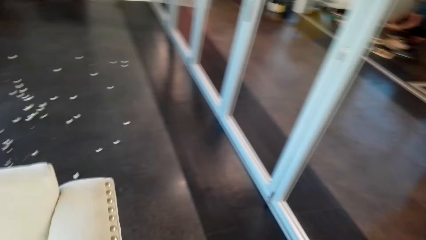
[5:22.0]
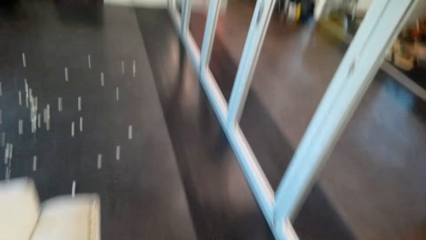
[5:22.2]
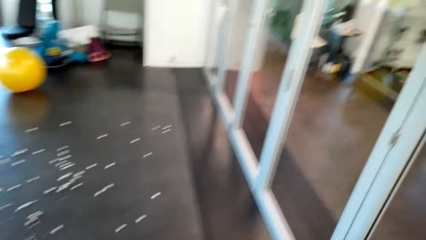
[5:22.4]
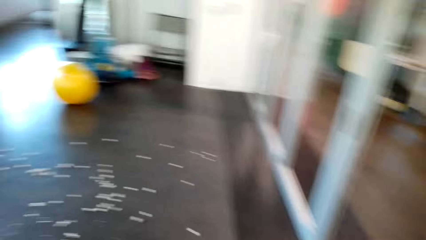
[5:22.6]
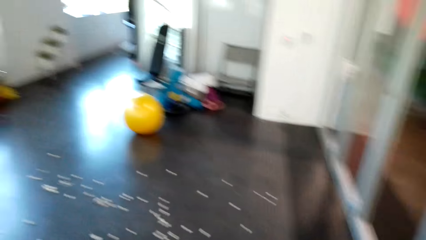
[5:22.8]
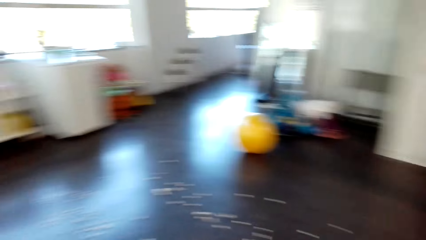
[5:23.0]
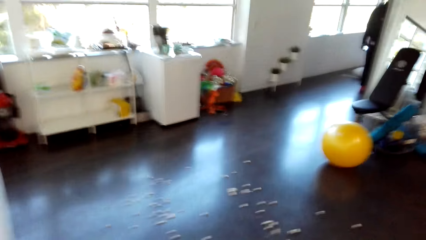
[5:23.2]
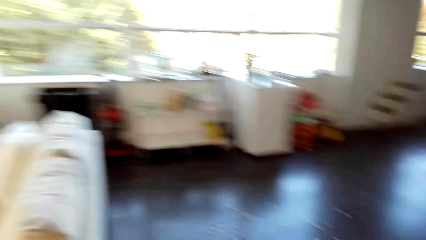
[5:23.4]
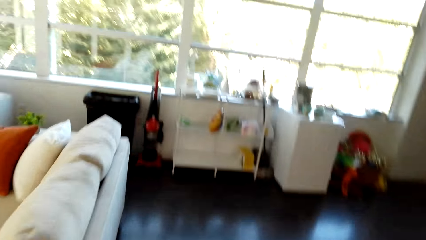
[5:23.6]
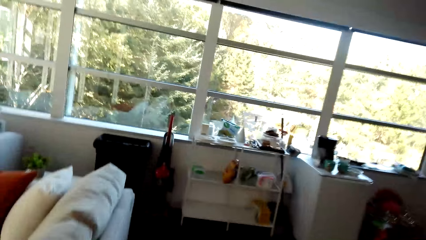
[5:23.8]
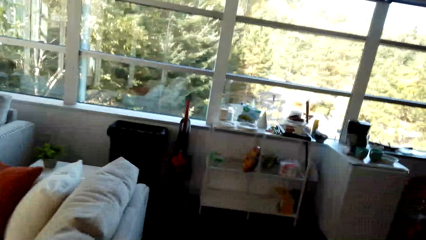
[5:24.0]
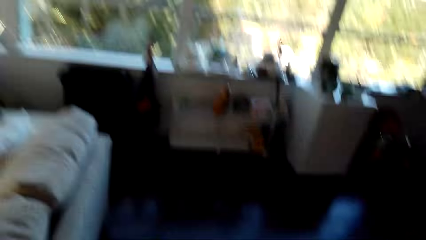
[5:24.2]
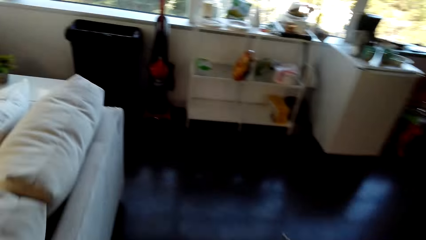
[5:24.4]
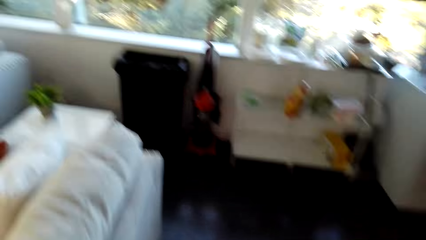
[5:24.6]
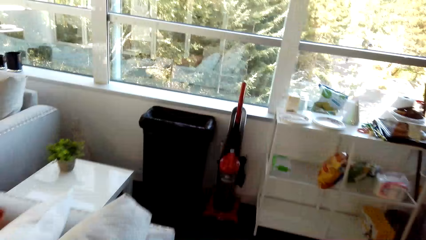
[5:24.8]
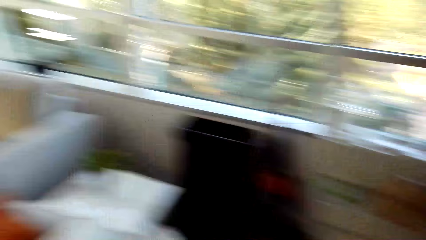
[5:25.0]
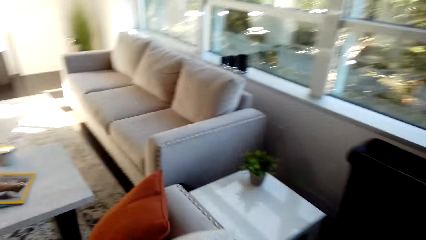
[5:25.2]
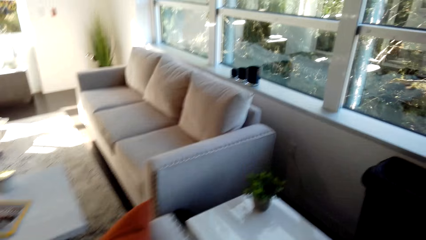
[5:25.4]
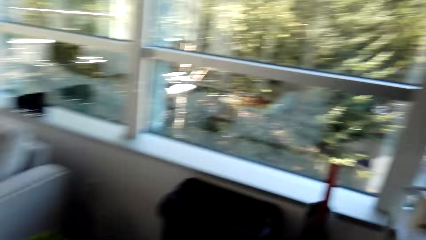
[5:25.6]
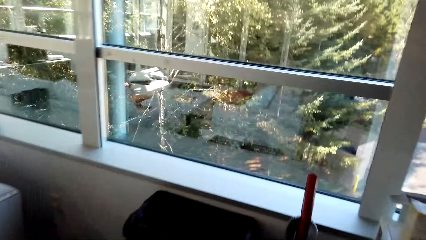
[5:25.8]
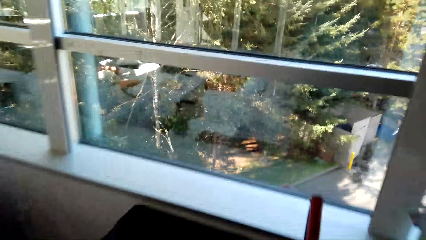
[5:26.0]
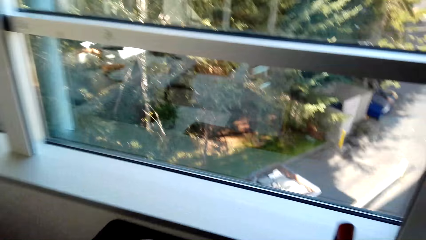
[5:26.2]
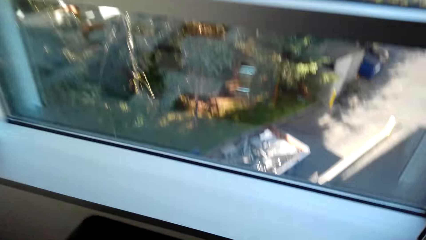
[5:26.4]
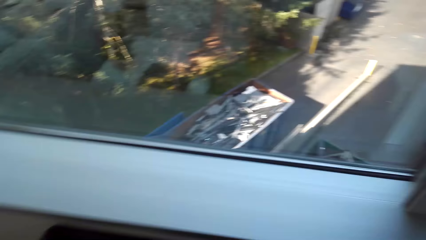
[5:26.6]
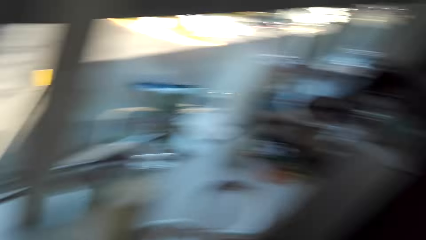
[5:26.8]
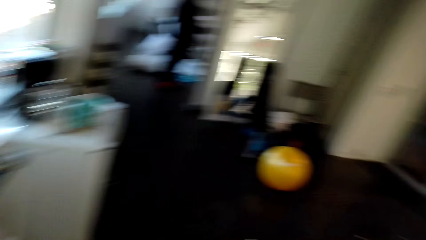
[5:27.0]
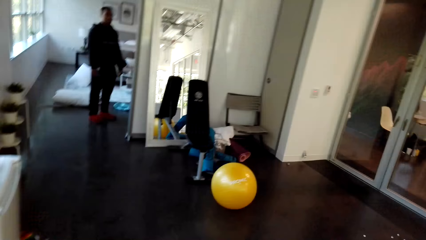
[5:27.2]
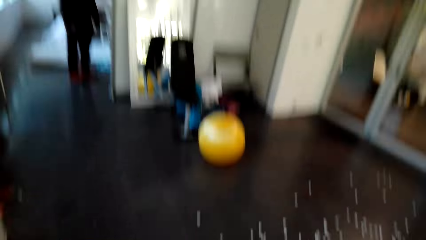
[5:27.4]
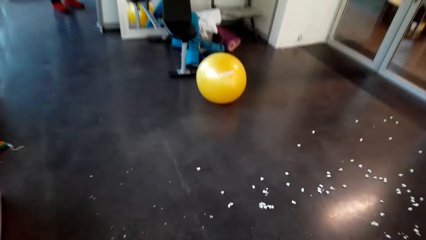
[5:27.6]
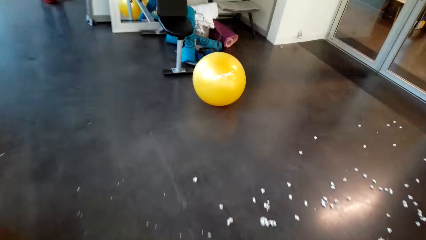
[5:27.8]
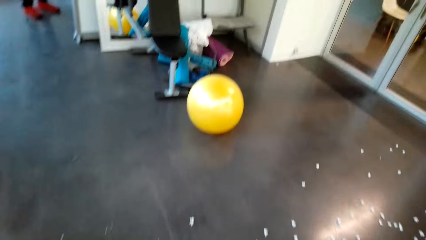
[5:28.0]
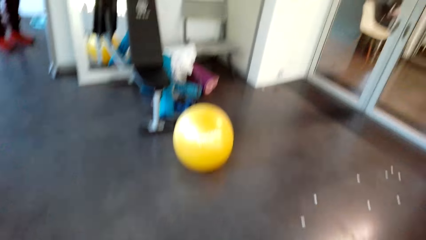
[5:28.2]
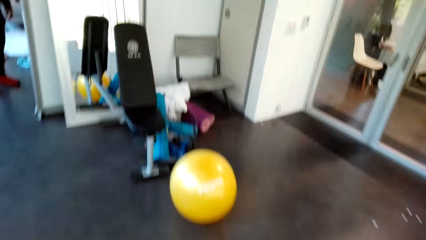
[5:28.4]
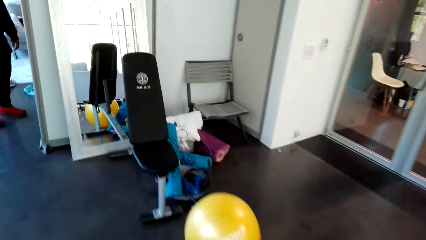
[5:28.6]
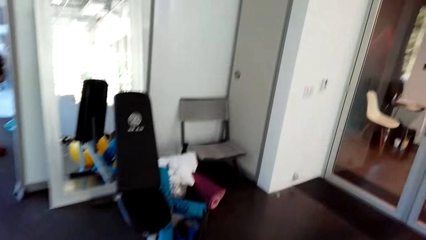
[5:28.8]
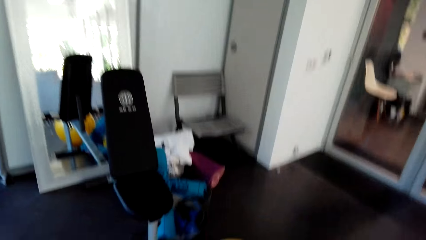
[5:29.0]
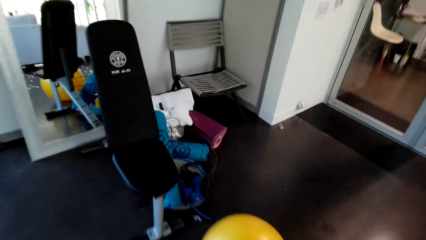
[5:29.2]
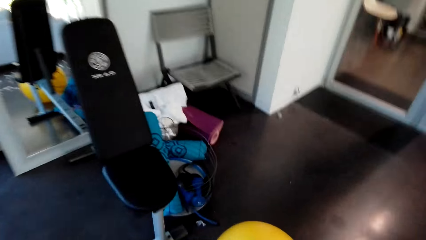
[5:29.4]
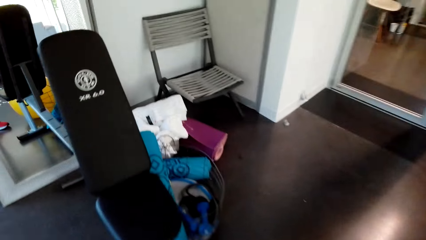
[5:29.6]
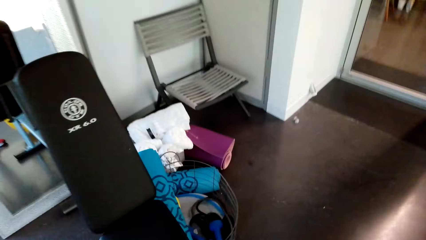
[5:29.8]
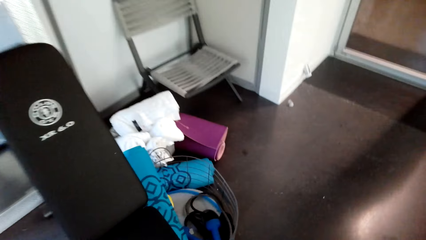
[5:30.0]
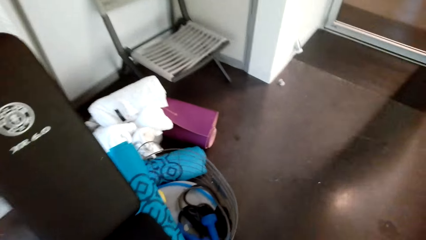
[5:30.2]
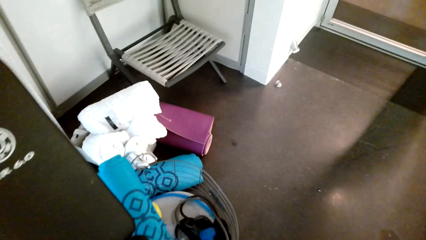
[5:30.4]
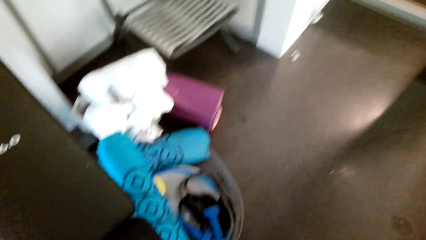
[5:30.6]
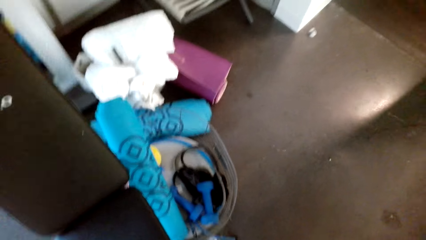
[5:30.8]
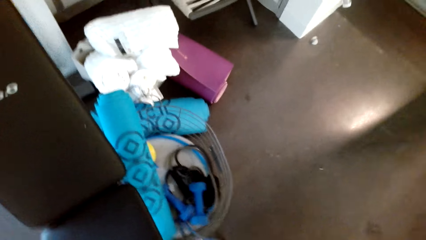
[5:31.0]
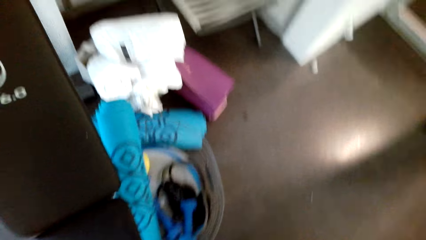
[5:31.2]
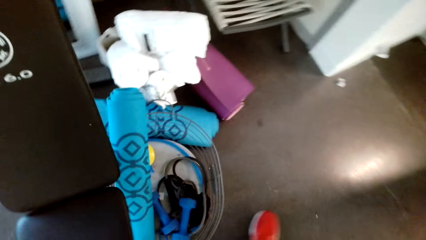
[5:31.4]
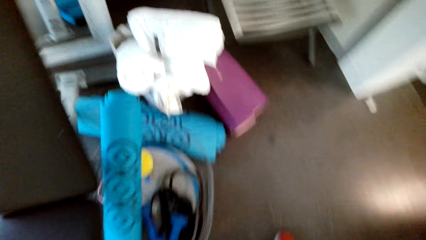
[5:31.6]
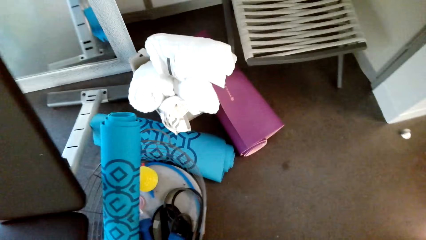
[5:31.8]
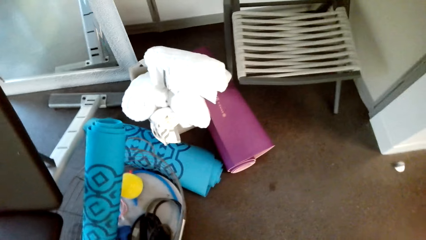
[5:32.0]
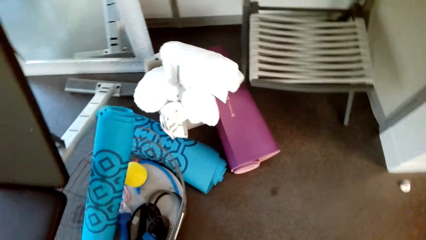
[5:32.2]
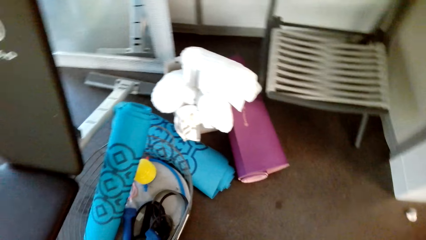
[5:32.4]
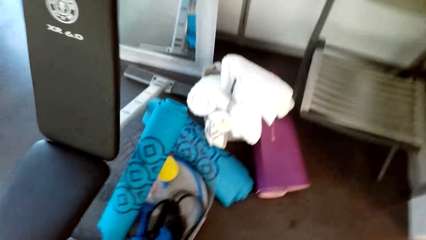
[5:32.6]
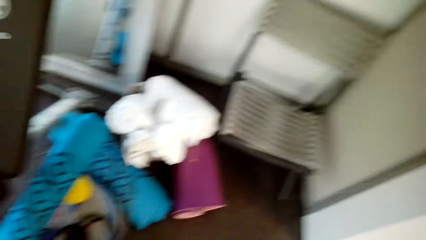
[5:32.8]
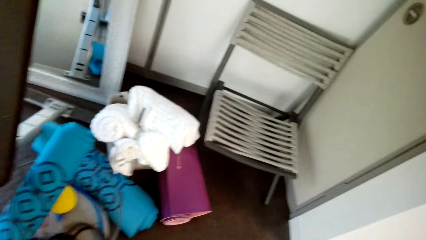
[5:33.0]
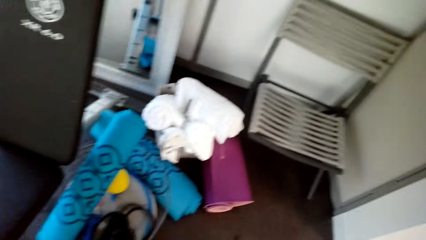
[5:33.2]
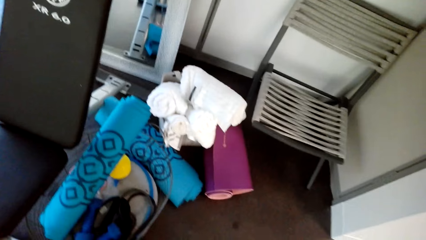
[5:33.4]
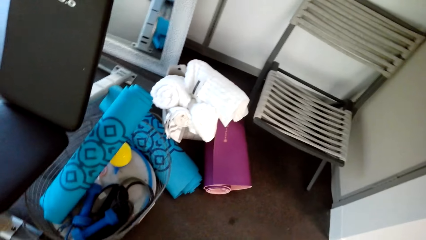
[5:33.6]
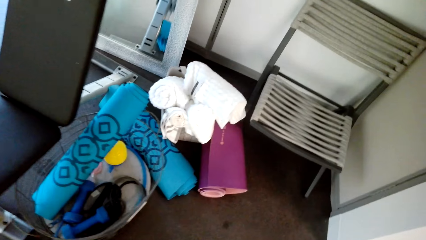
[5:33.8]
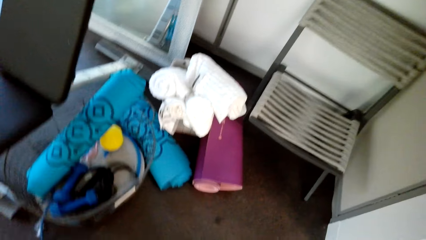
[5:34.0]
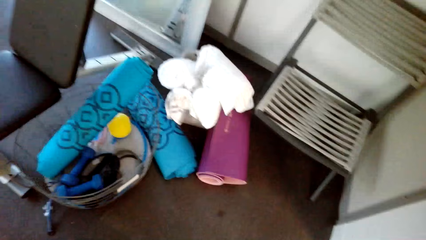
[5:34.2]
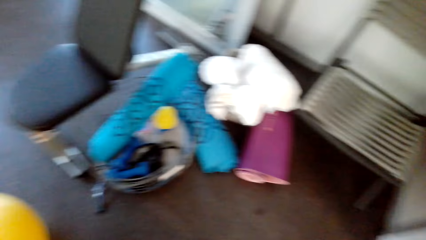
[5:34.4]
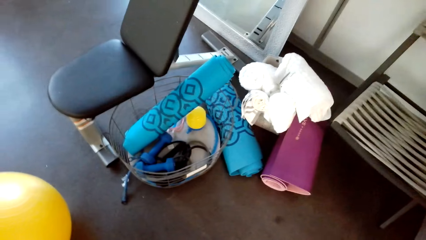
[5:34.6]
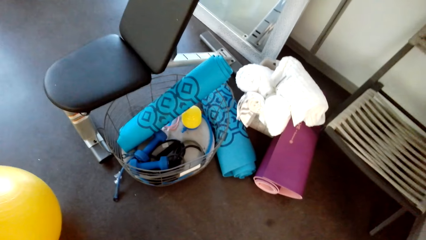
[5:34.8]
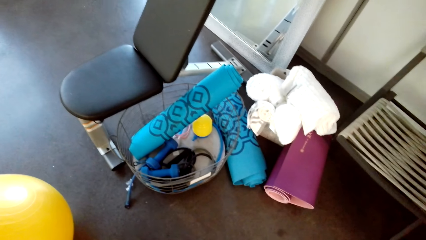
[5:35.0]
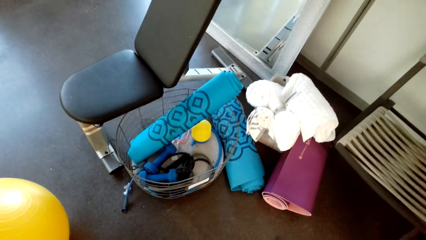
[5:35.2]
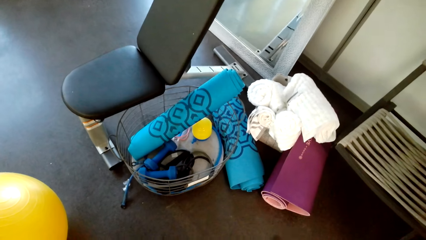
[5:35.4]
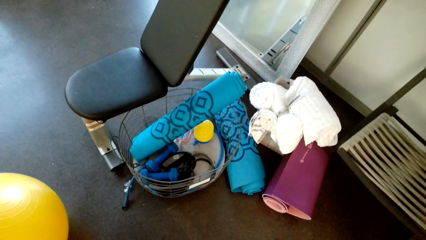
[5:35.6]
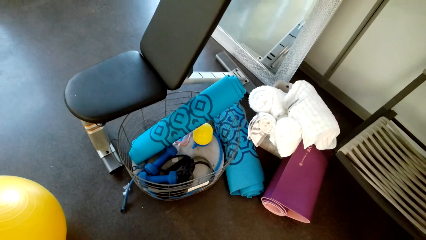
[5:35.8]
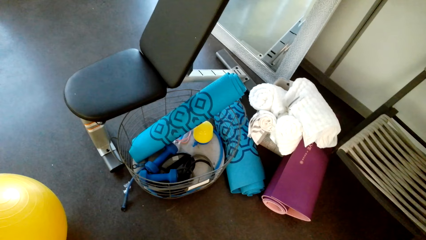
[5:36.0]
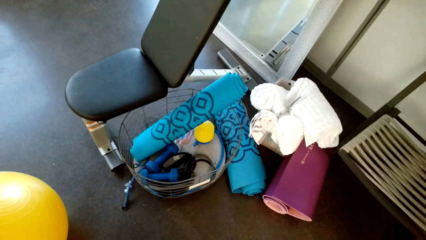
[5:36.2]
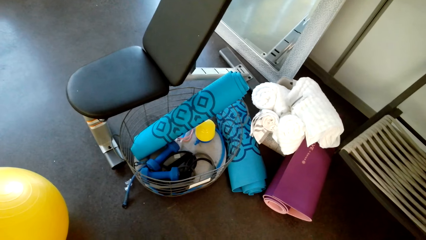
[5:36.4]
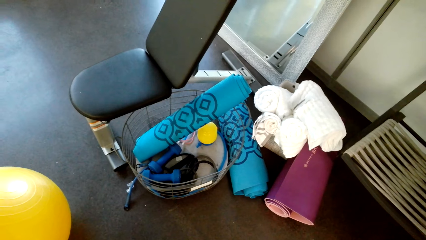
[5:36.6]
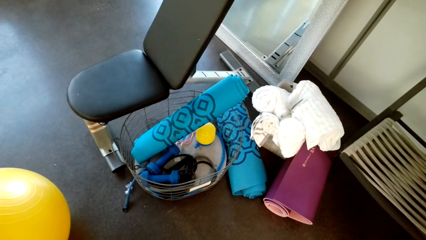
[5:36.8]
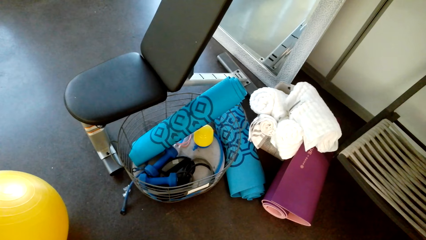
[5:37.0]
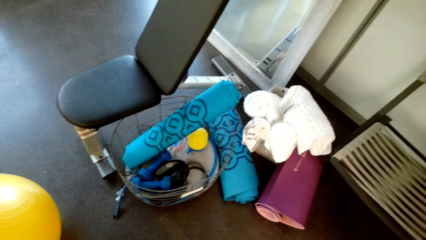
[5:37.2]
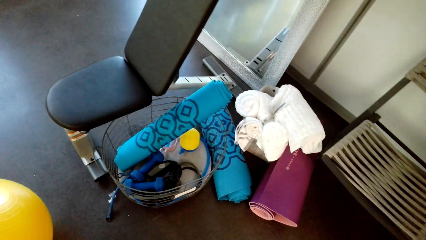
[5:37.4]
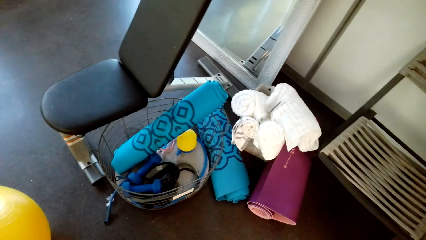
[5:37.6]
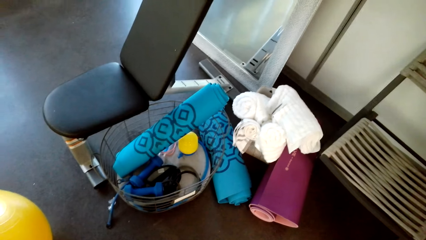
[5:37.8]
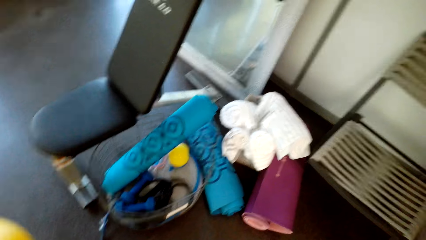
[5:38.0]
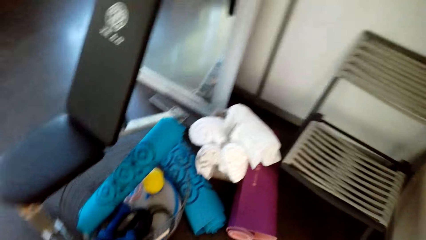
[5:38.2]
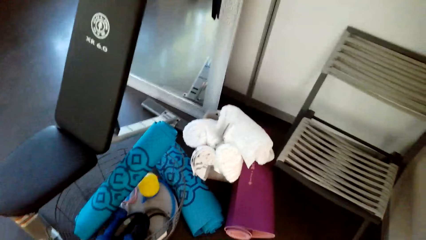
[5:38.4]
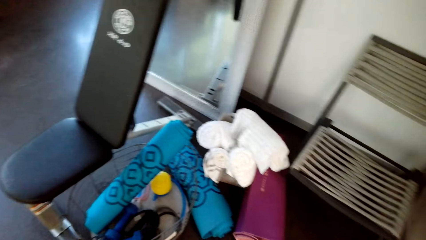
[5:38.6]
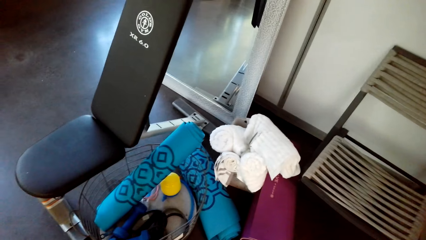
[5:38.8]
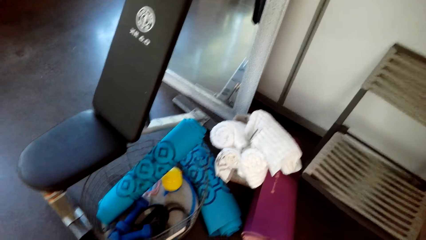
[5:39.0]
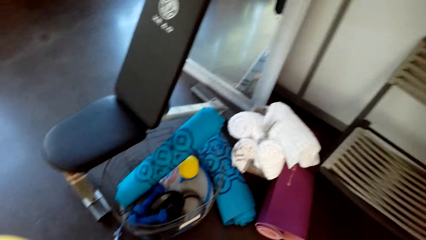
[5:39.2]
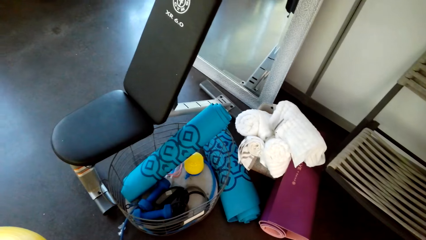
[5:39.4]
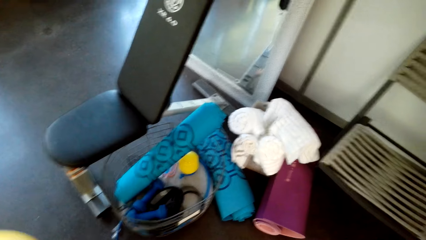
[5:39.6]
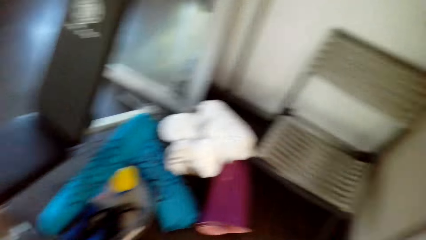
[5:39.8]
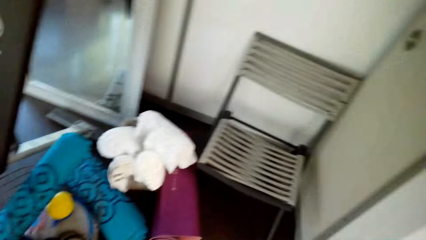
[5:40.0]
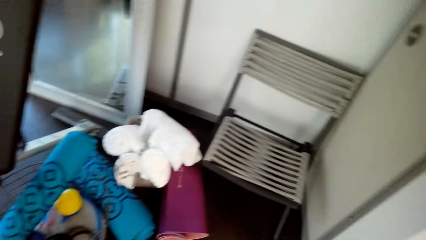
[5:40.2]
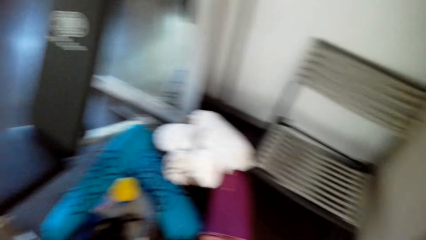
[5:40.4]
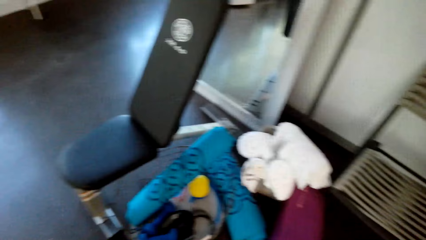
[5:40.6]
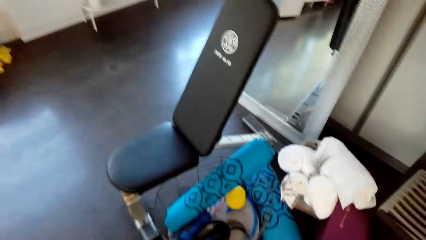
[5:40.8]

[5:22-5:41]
The camera wearer walks around the house. They look around the house.
